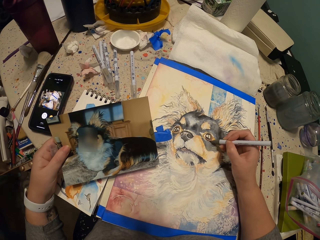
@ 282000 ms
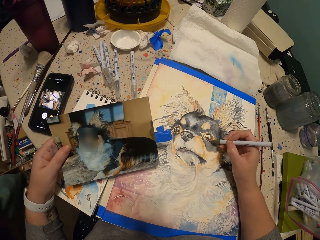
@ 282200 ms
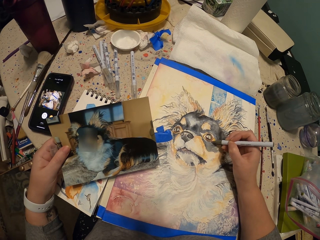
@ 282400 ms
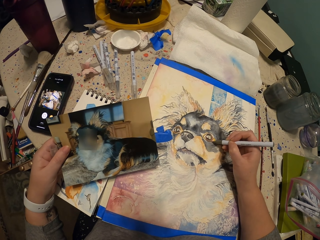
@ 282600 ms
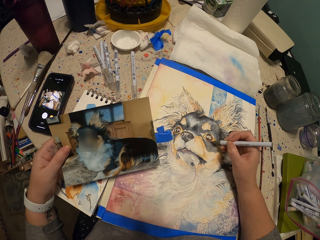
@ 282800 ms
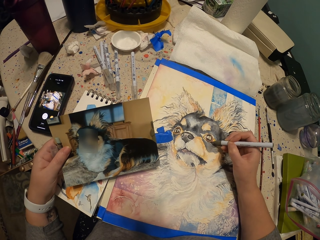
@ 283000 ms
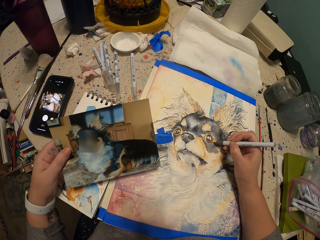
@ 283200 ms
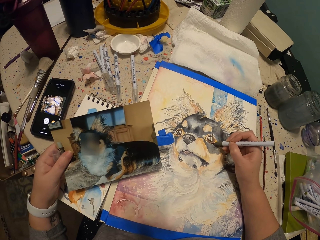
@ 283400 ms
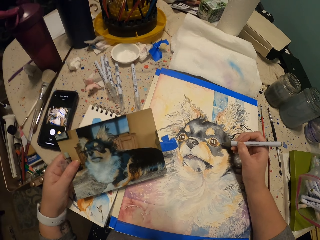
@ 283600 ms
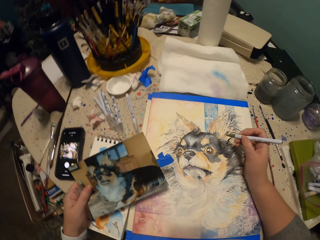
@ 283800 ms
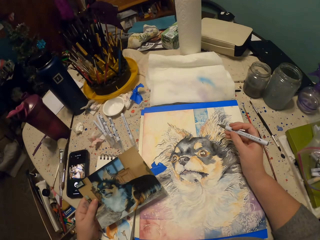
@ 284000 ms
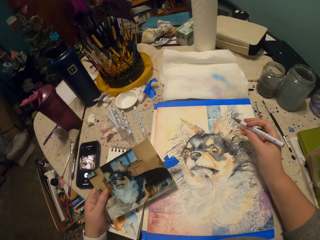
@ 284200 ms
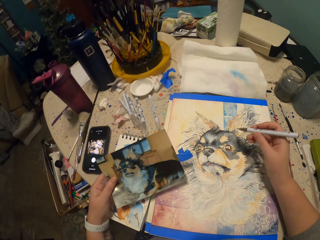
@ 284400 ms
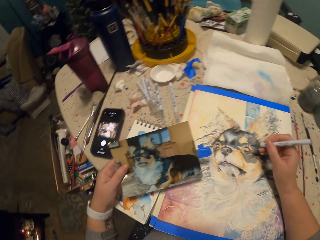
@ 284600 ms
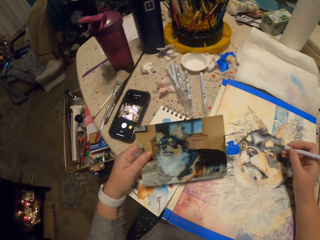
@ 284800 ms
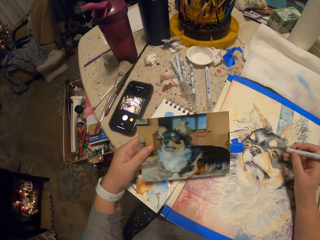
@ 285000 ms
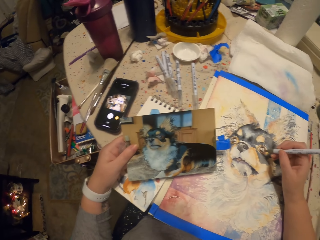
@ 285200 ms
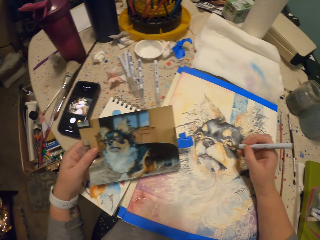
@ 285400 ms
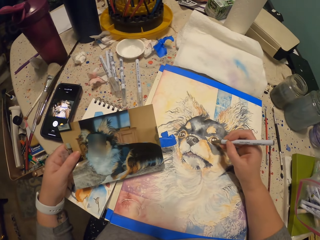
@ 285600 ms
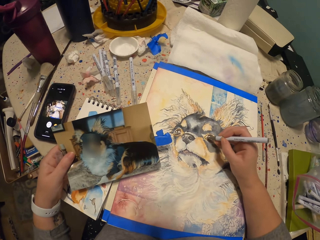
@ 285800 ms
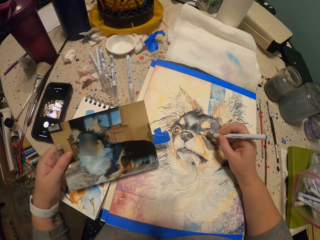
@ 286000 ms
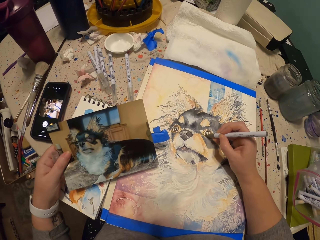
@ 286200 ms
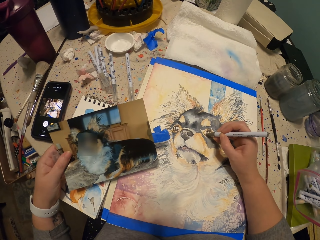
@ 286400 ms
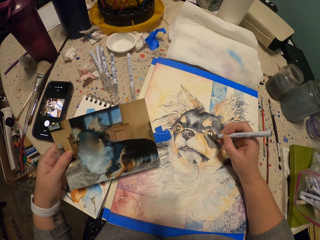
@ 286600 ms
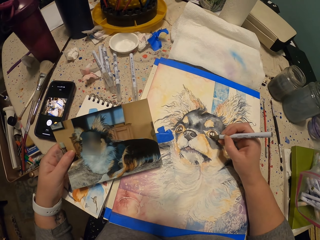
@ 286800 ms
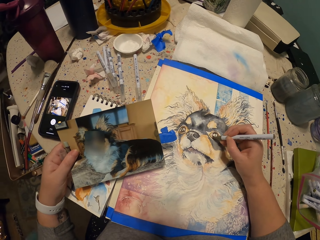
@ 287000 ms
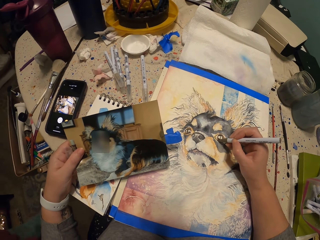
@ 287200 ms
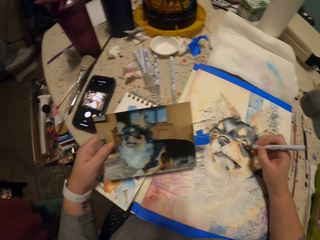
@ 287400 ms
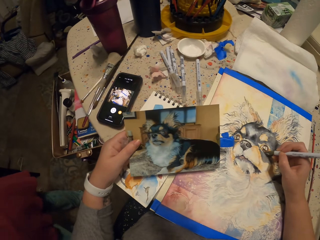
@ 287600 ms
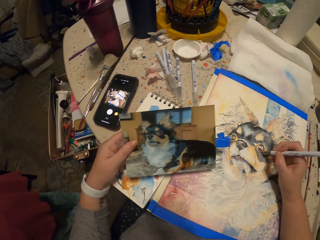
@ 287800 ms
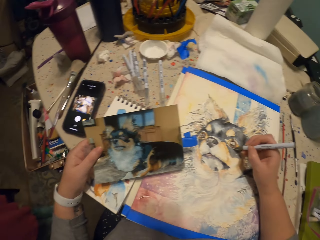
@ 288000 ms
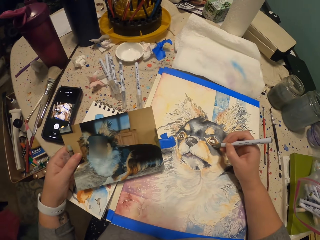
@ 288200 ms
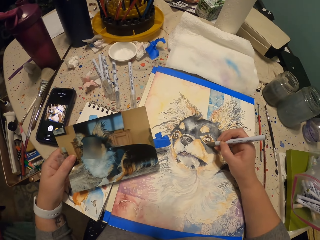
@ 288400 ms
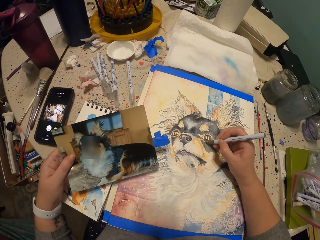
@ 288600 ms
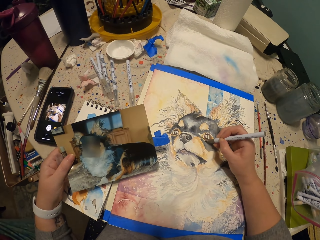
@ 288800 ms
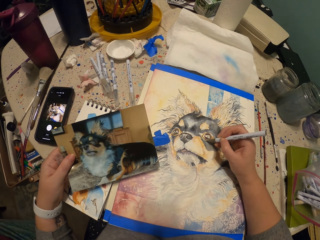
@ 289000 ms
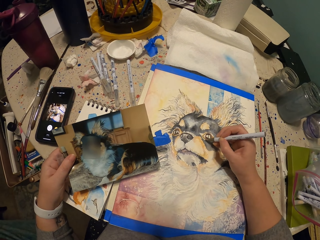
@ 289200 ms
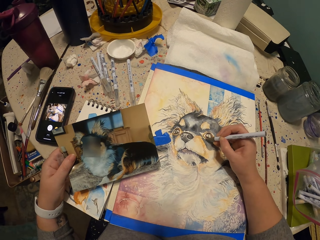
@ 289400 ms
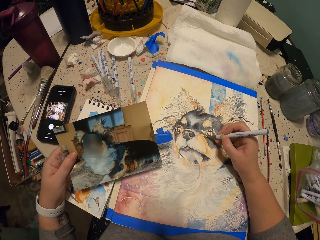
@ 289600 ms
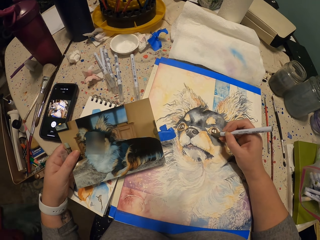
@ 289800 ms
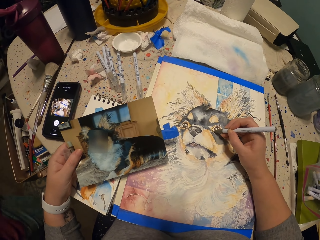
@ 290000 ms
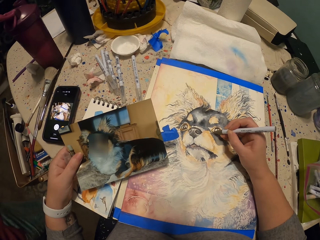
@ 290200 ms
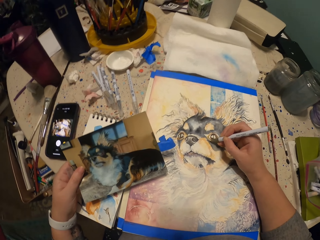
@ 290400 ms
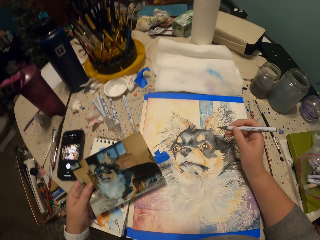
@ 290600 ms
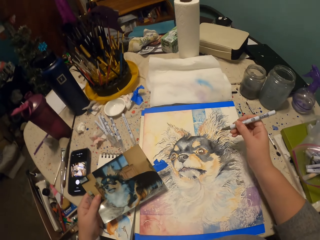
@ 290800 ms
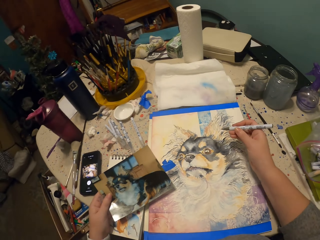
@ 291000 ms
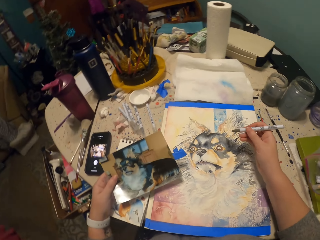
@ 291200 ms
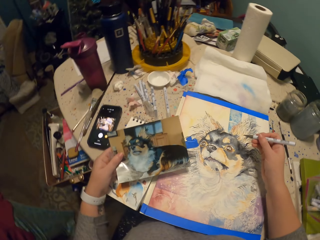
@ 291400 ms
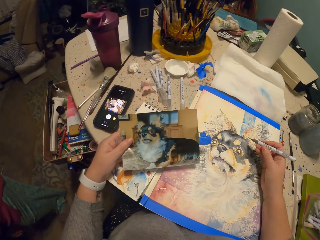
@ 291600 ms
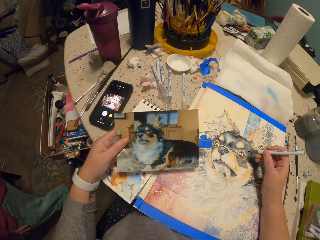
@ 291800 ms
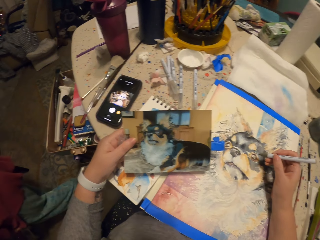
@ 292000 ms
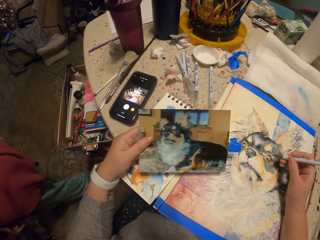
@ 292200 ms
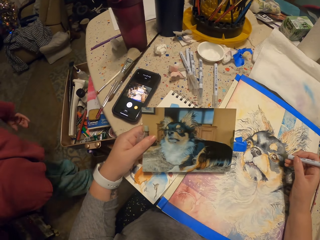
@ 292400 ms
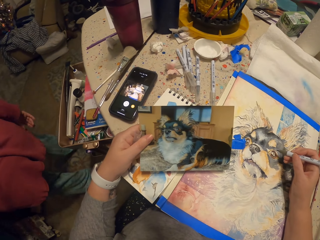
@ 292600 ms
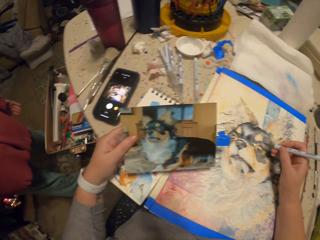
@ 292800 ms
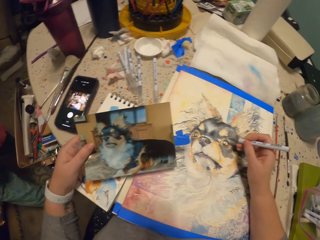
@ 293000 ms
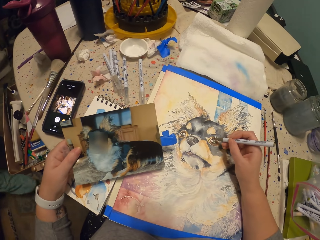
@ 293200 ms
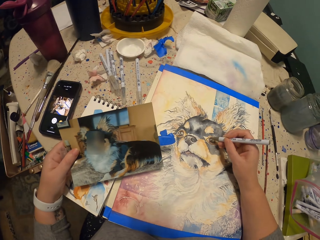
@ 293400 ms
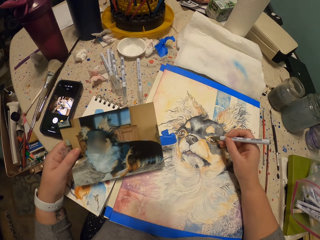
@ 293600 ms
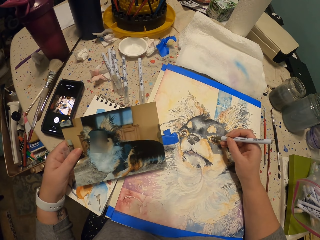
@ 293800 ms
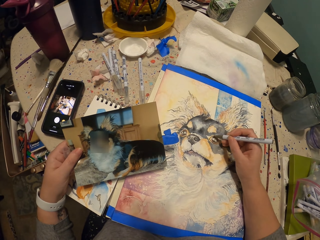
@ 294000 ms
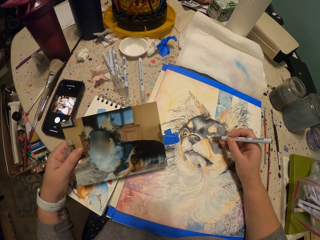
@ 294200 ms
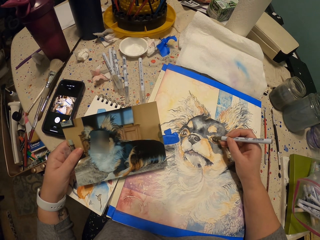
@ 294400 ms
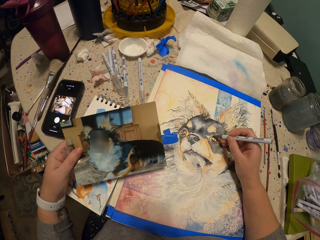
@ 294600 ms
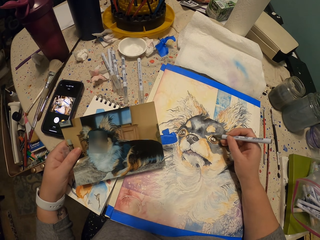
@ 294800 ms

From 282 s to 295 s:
The camera wearer looks around. They draw with the right hand. They look at the picture on the left hand. They draw with the right hand.

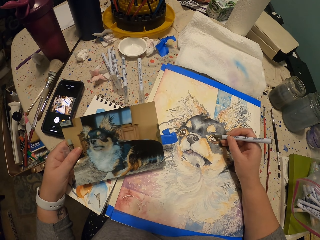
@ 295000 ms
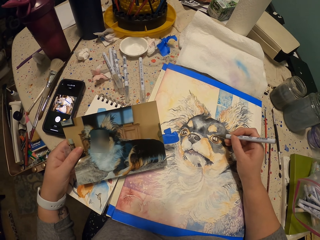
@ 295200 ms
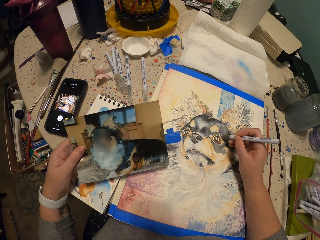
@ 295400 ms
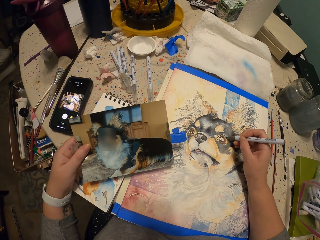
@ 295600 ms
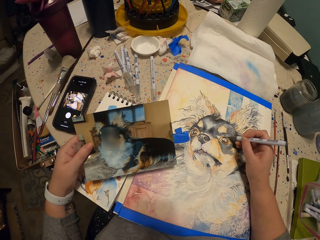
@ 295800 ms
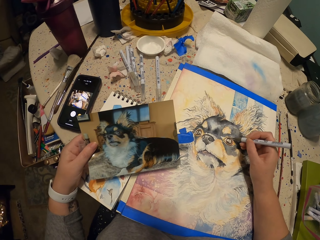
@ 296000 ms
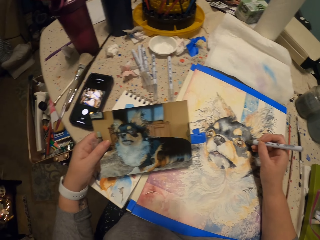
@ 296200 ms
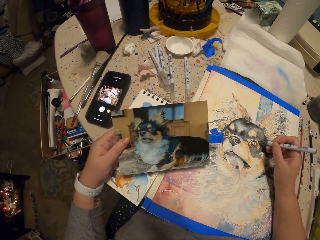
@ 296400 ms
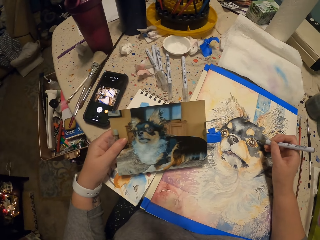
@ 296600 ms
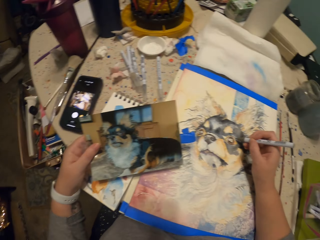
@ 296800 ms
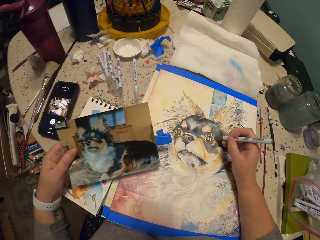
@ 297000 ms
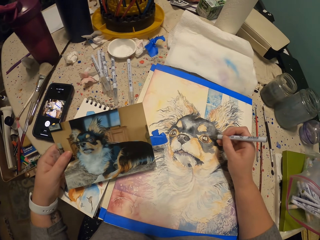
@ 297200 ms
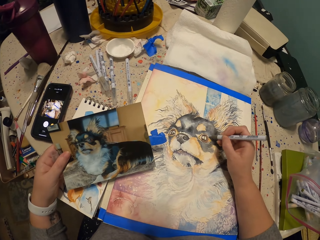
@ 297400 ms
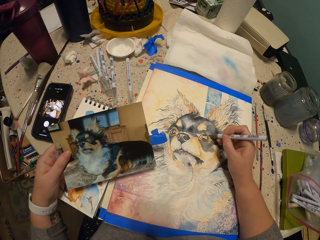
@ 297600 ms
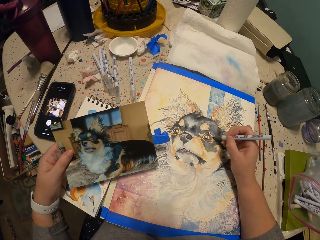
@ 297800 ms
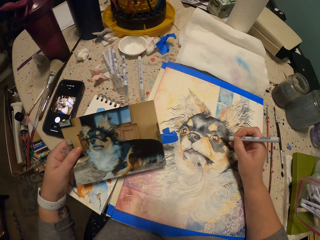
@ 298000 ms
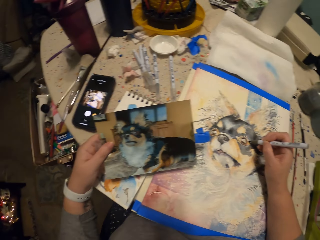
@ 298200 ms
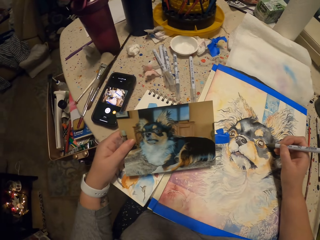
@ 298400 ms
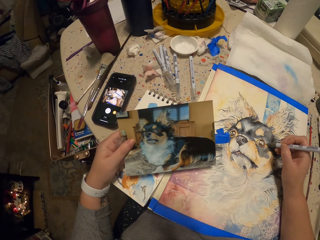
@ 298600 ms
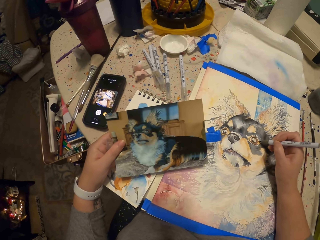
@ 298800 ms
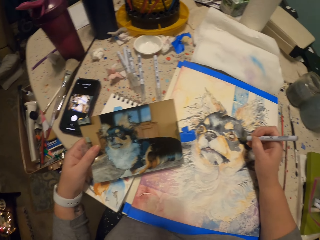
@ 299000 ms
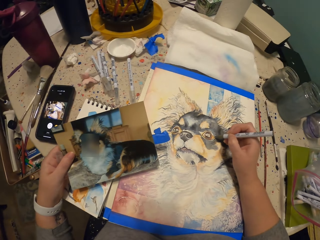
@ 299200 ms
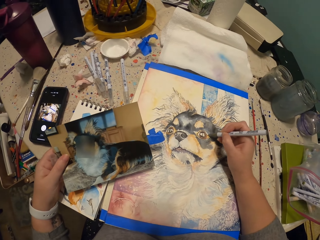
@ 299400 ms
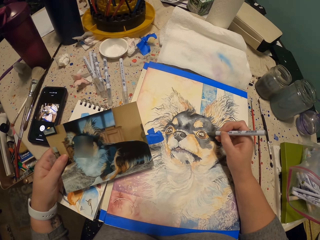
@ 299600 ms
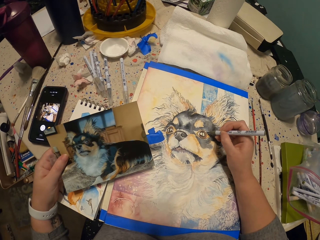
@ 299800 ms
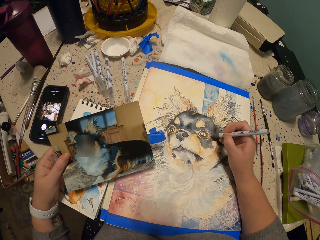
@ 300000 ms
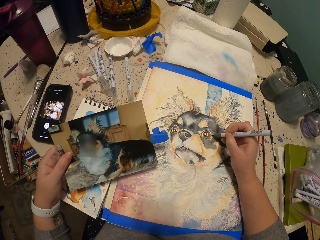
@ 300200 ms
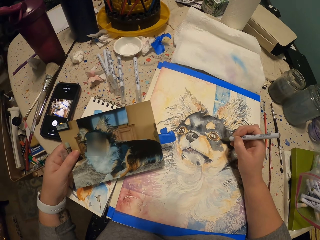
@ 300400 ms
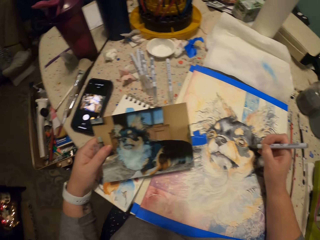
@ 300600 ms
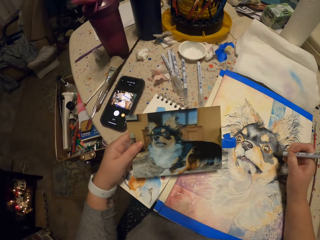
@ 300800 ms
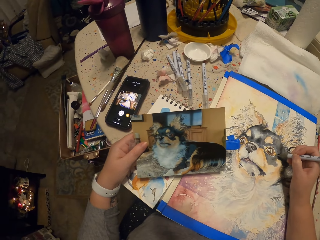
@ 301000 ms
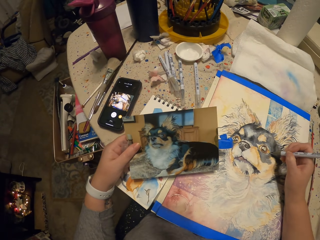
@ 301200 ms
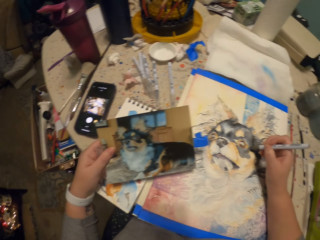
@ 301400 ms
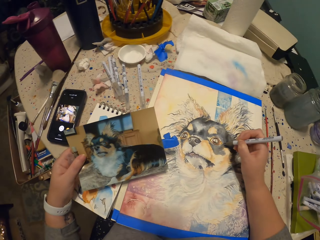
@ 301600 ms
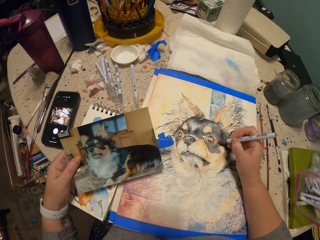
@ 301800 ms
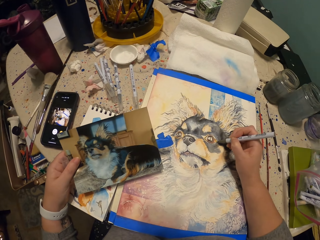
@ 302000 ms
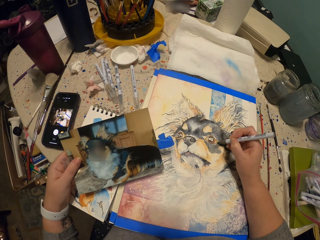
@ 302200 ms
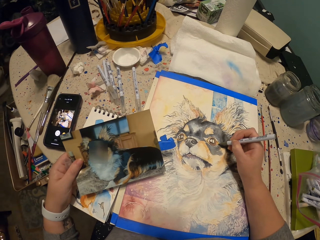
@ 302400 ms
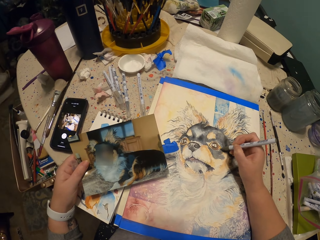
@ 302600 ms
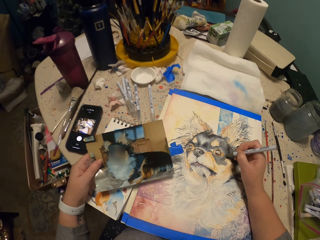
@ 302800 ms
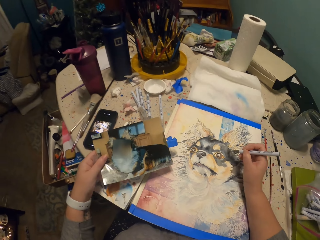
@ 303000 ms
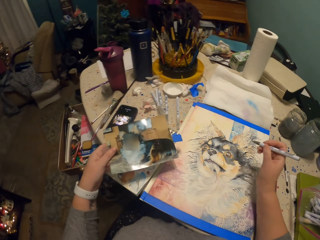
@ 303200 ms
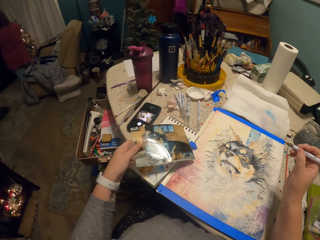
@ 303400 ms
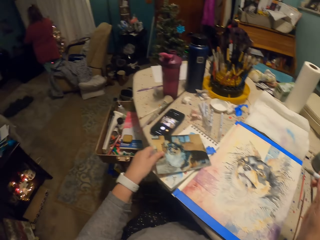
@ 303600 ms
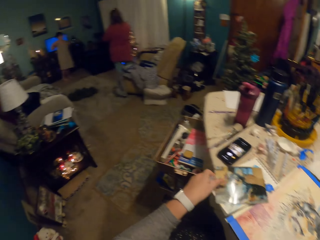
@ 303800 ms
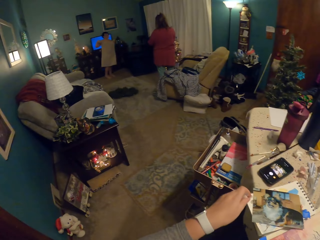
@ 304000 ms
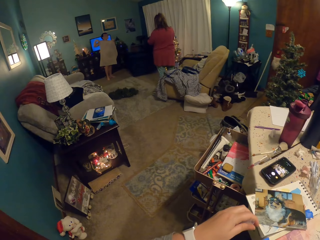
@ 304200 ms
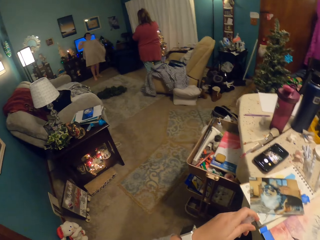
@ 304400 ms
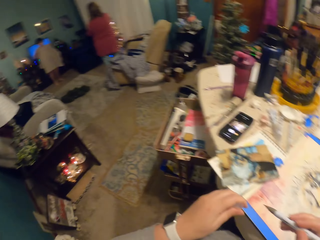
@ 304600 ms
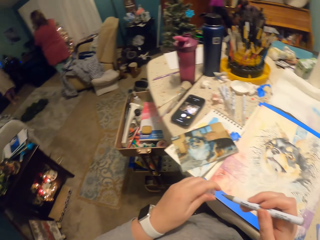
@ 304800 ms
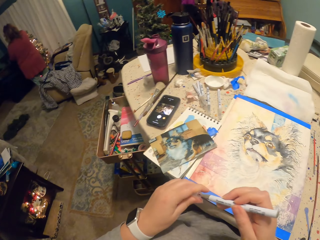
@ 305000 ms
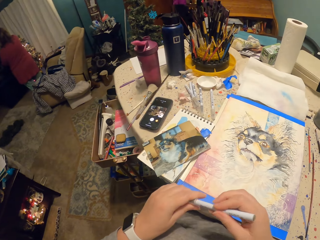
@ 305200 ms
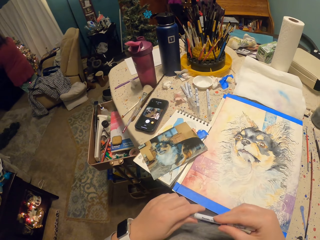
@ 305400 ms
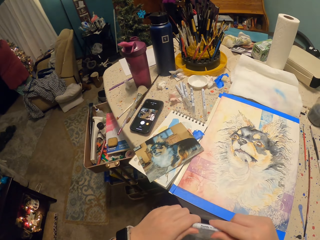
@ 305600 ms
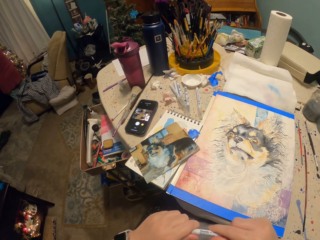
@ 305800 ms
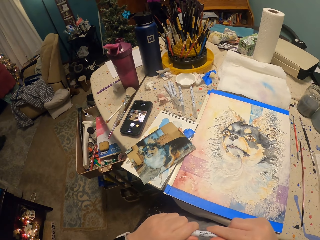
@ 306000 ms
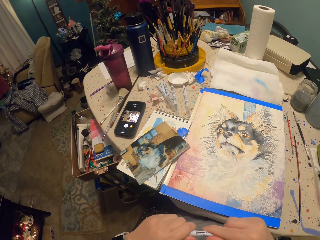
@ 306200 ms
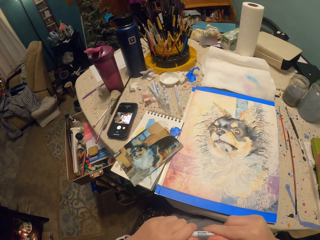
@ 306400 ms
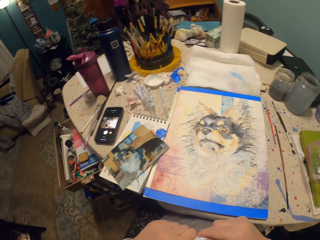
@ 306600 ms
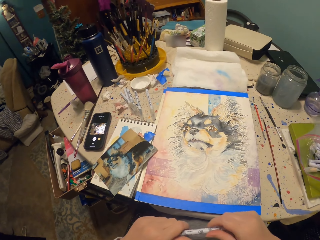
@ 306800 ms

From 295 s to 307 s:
The camera wearer looks at the picture on the left hand. They paint with the right hand. They put the picture on the table. They look around a room. They close the pen with the lid.
